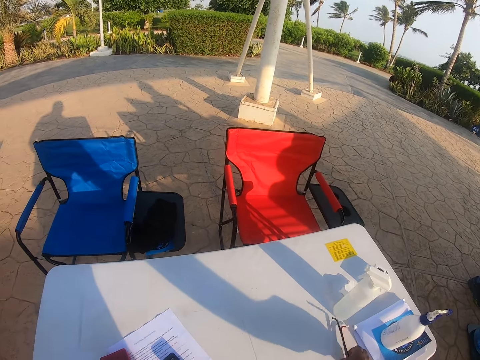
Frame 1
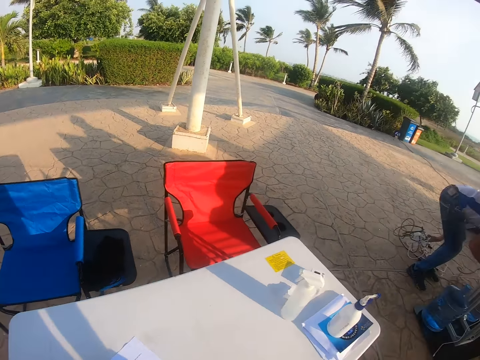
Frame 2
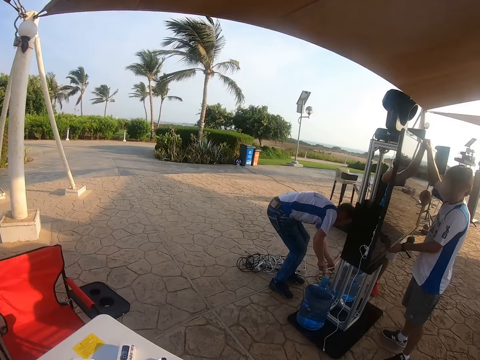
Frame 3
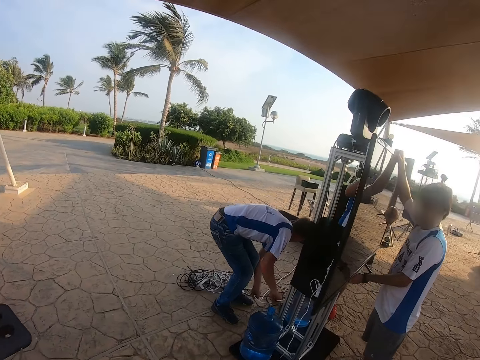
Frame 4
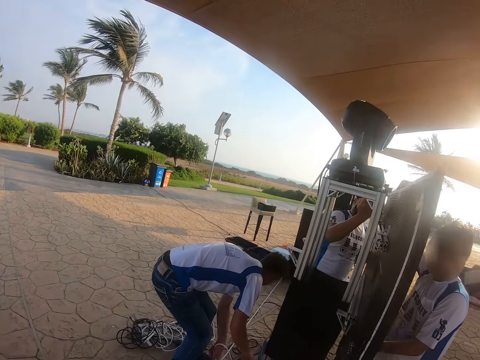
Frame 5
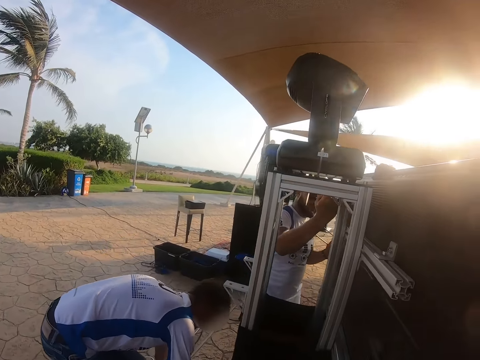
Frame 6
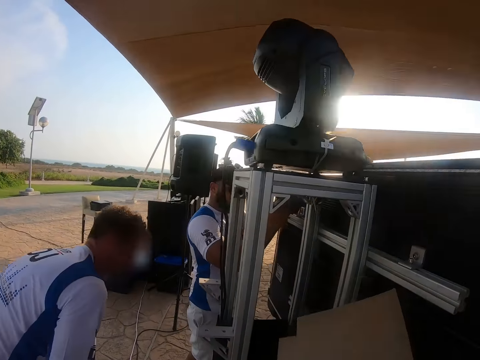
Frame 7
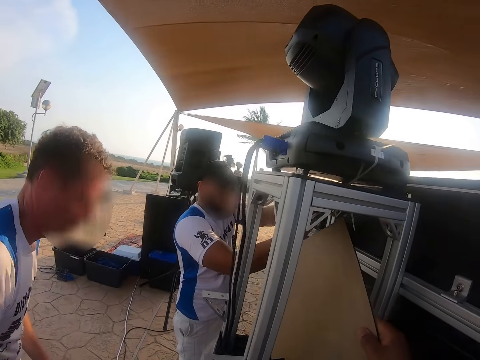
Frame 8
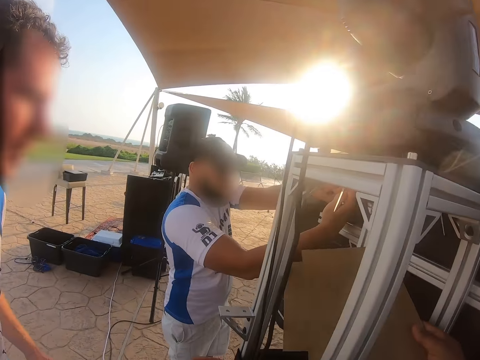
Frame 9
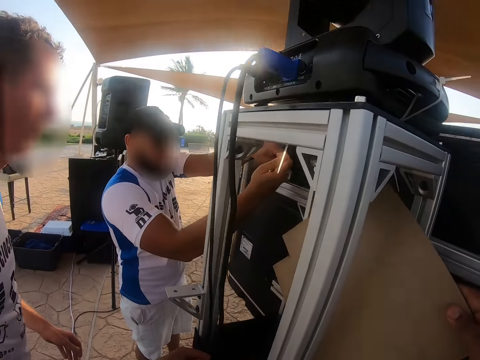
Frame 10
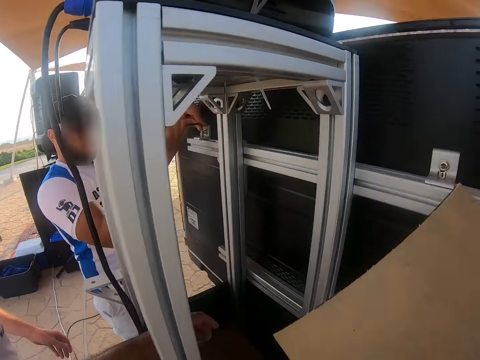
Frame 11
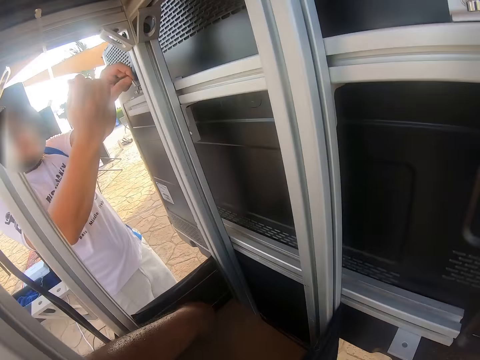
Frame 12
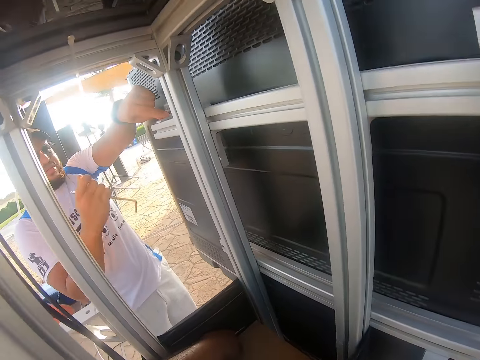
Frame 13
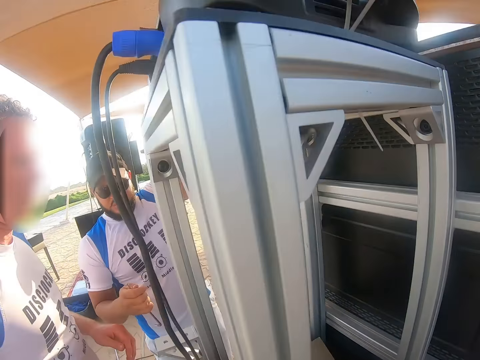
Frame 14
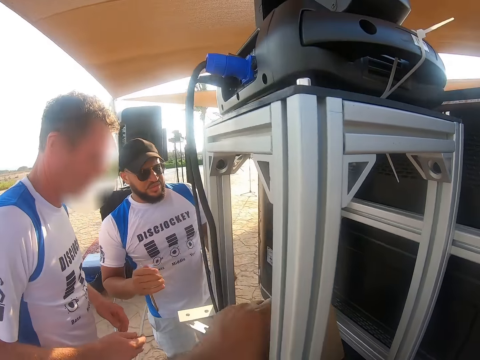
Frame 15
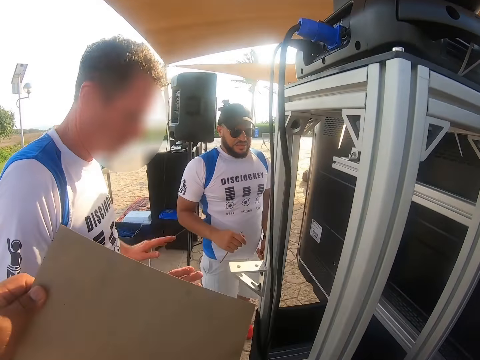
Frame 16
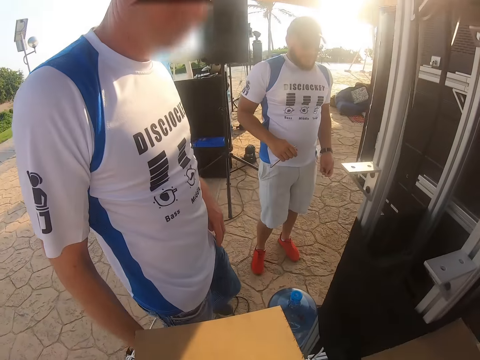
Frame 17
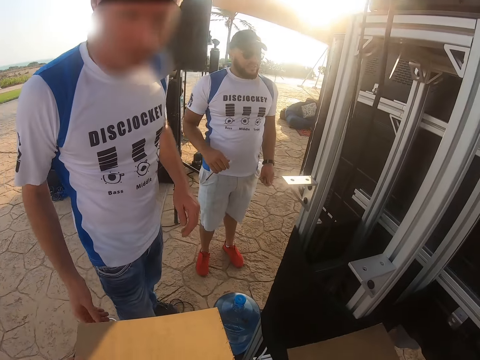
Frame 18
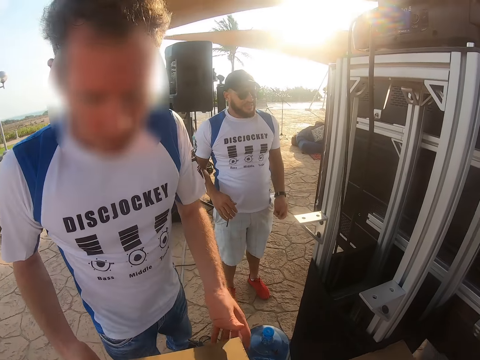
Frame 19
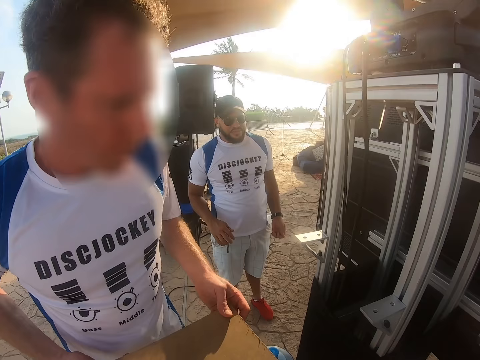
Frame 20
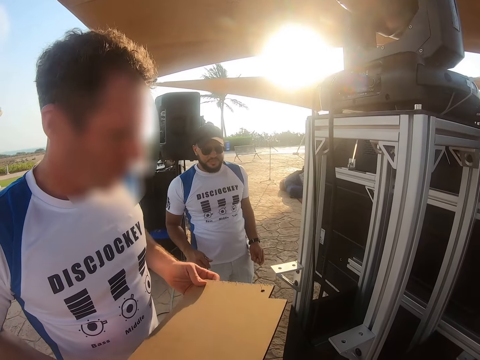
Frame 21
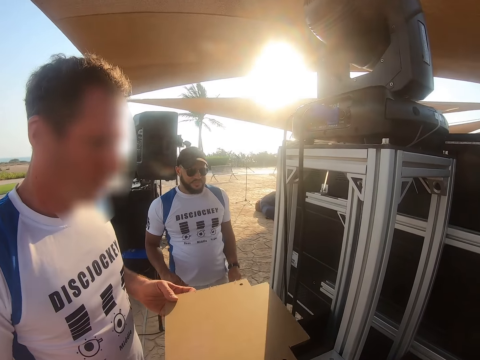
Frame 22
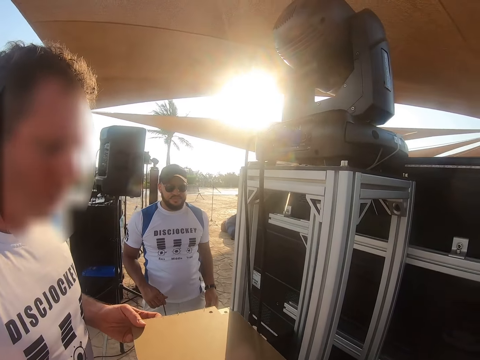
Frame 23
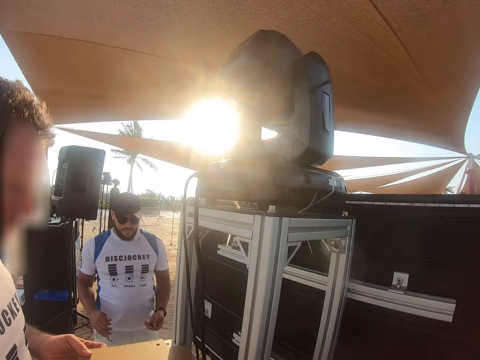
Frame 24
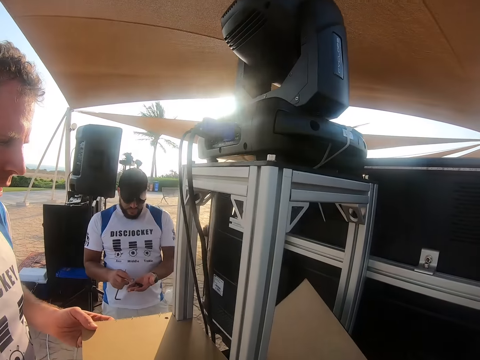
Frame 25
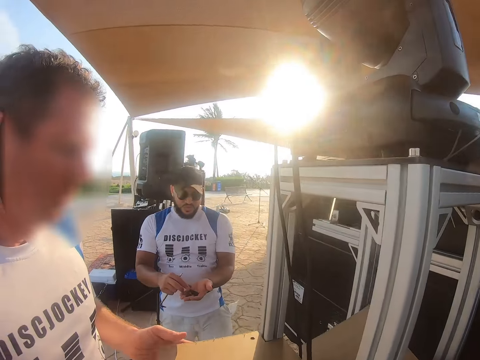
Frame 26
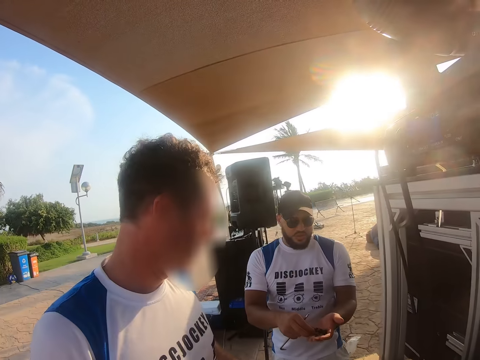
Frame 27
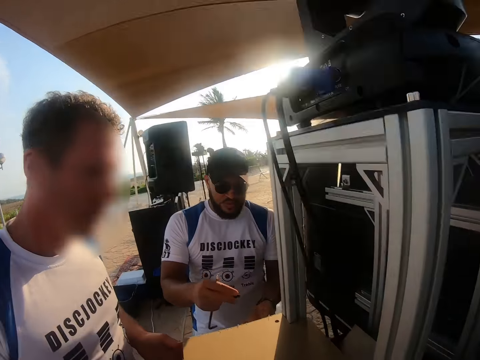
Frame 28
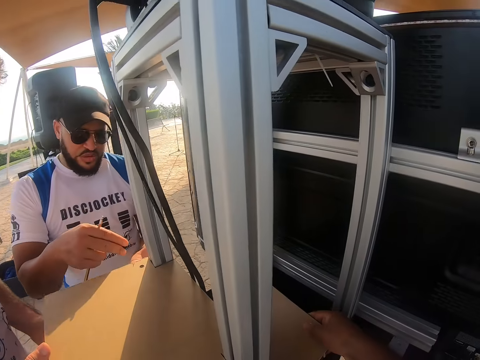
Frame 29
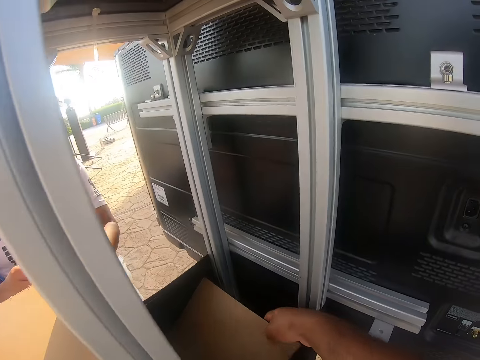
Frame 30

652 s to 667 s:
The camera wearer picks up a metal rod. They walk towards the speaker stand, to a man. They hold the wood, put the wood on the speaker stand, and remove something from the speaker stand. Another man fixes the TV. The camera wearer looks at something. The second man interacts with a third man. The camera wearer removes something from the speaker stand and holds the wood. The third man touches something, holds the wood, places something on the speaker stand, and fixes the wood on something. The camera wearer places something on the speaker stand. The second man touches something.

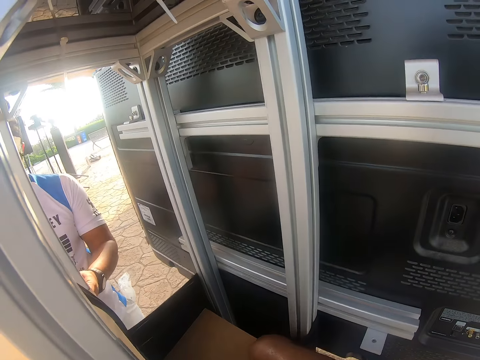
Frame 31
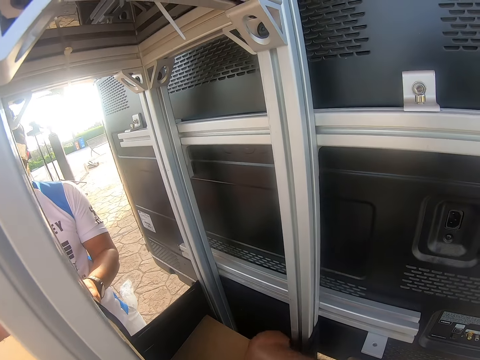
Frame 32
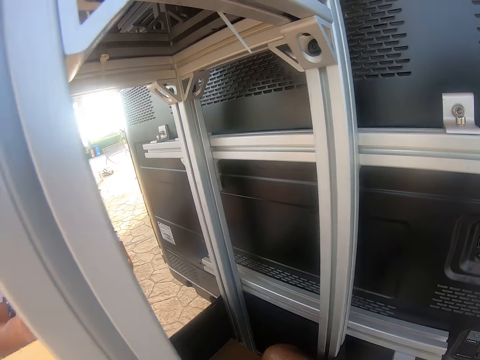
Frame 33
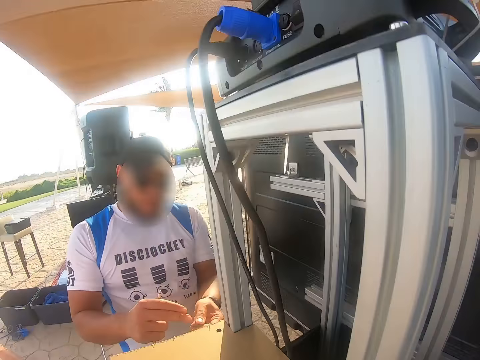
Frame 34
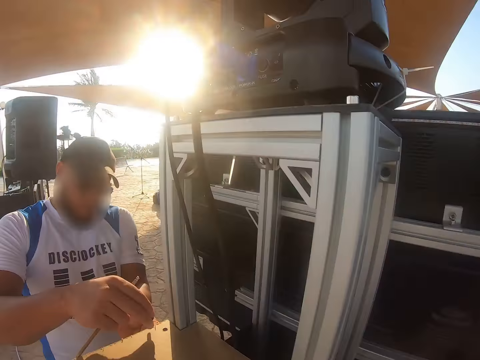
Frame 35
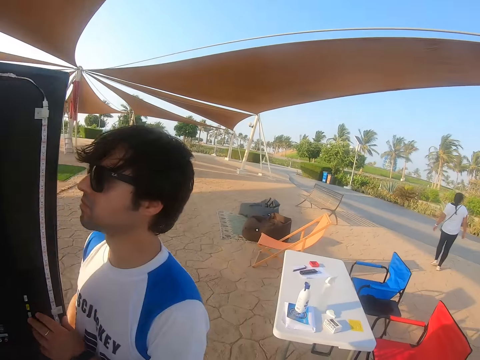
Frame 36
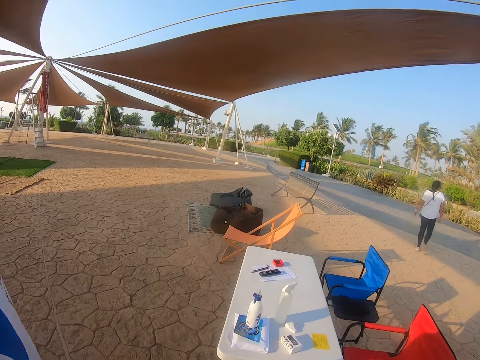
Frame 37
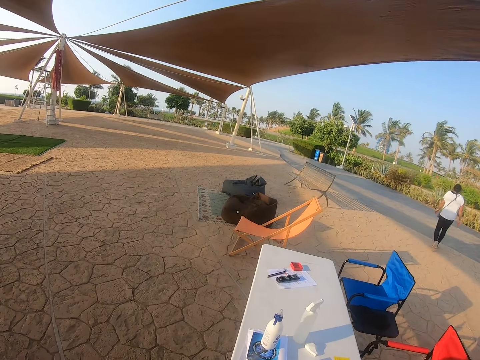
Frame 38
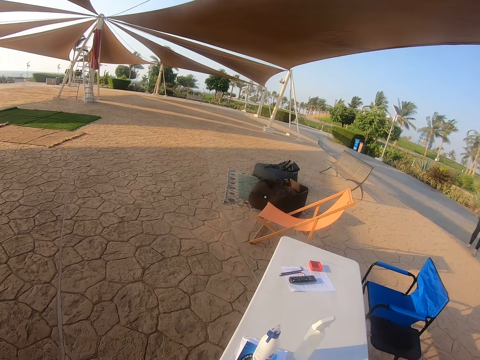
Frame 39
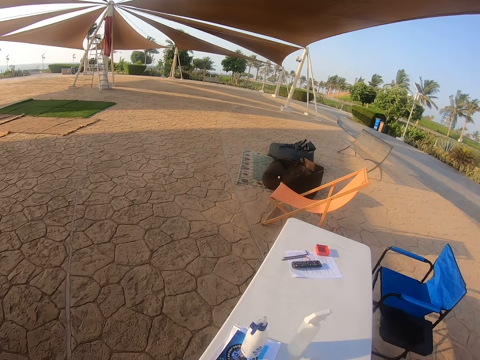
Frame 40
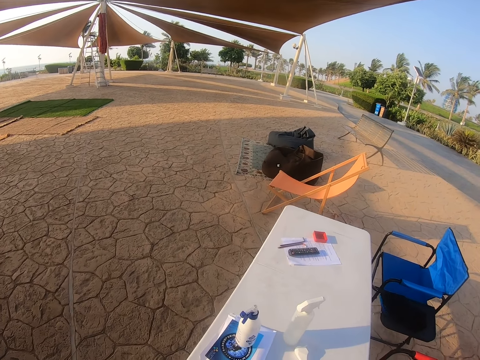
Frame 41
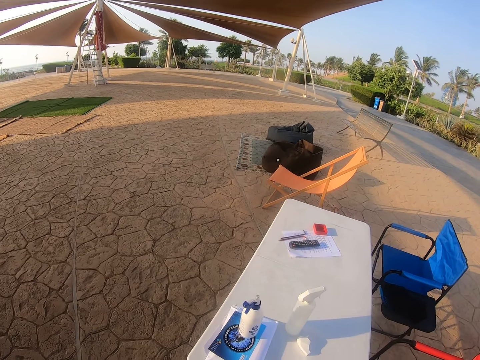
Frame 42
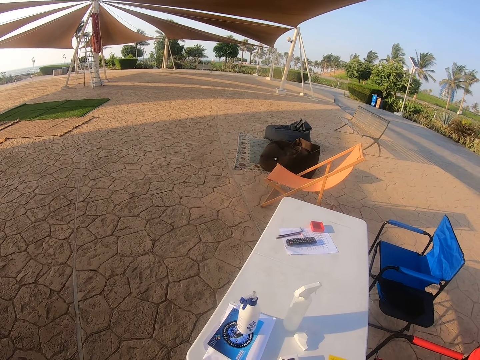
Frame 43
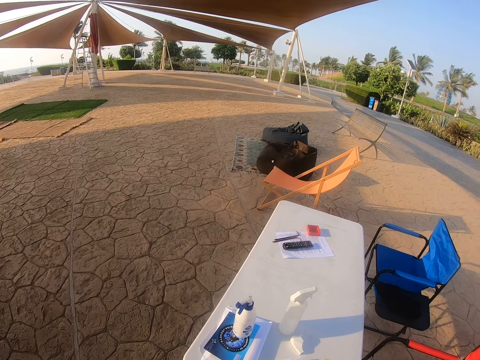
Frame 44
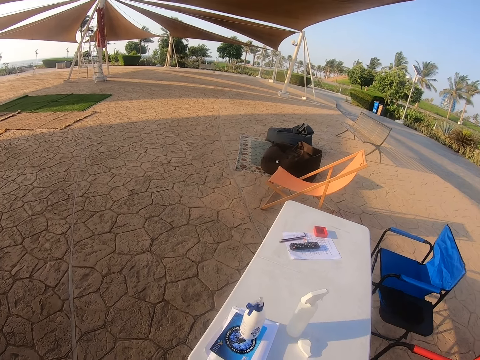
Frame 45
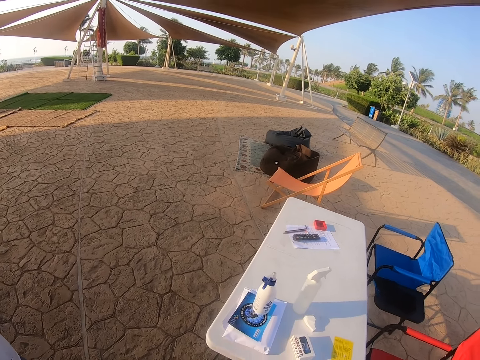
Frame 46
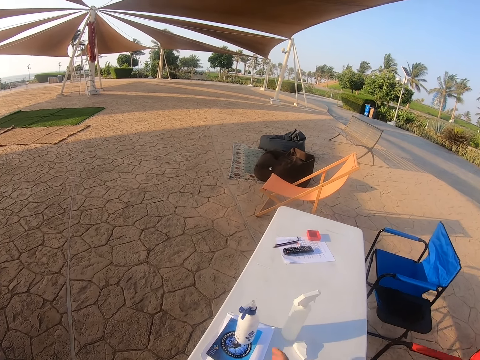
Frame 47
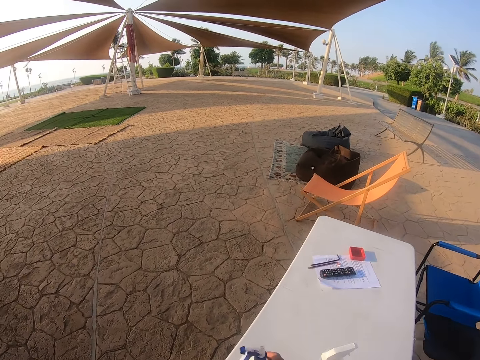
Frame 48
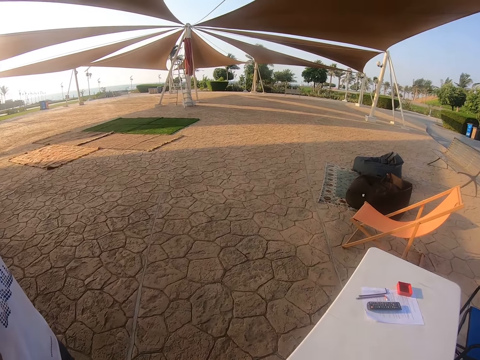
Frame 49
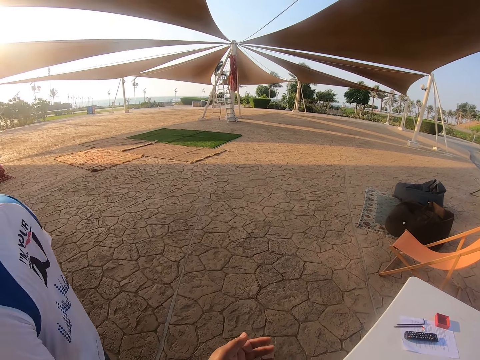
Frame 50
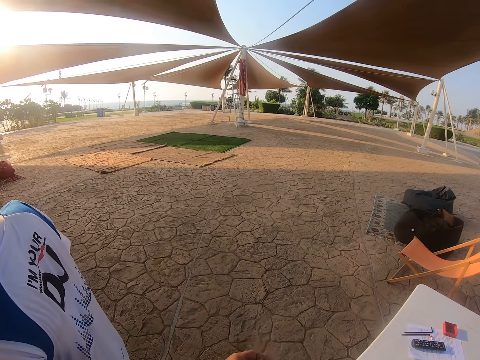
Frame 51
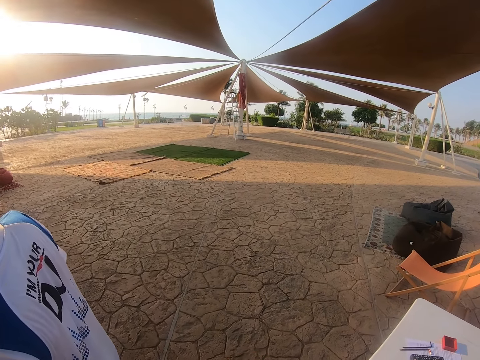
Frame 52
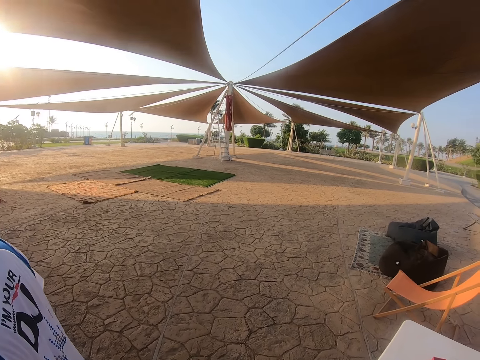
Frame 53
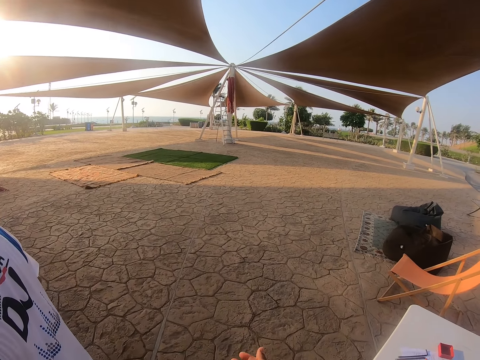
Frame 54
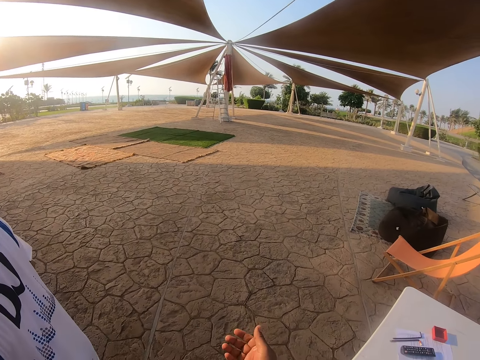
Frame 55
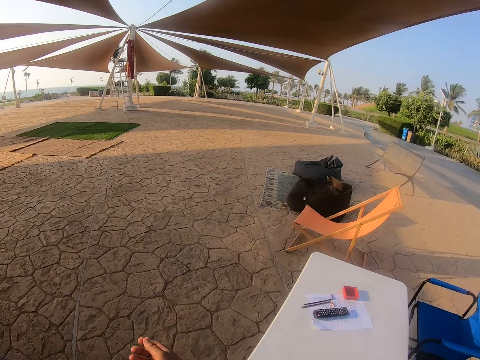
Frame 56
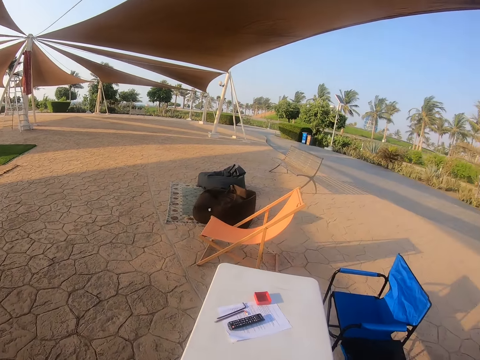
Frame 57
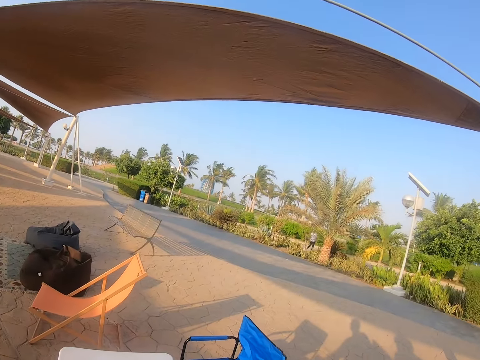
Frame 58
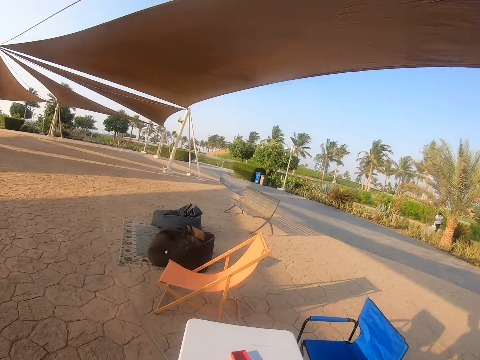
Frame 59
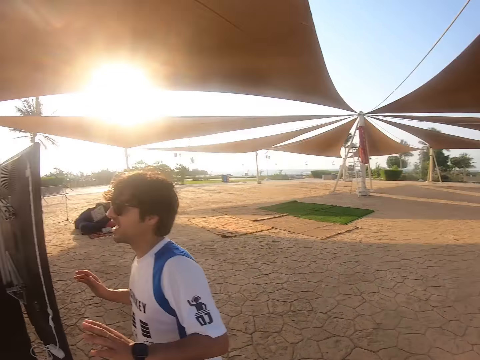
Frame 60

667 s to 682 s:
The camera wearer looks at the TV. They look around. A man holds the screw. The camera wearer walks to the table. A lady walks around. The camera wearer looks at the table. They look around, pick up a bottle, hold the bottle, look at the floor, and look around the compound.
